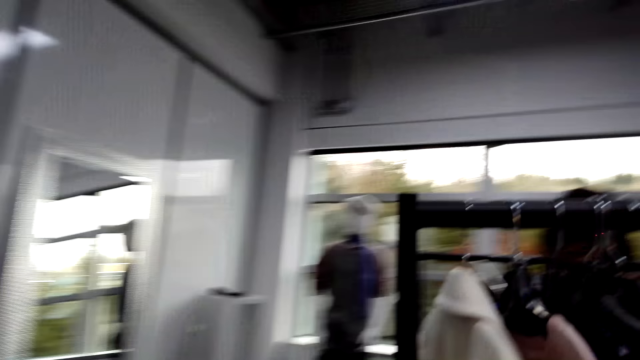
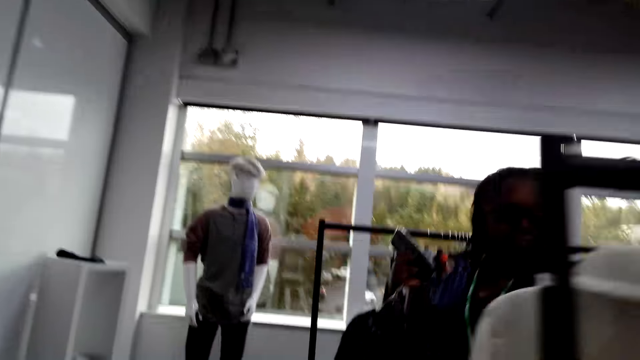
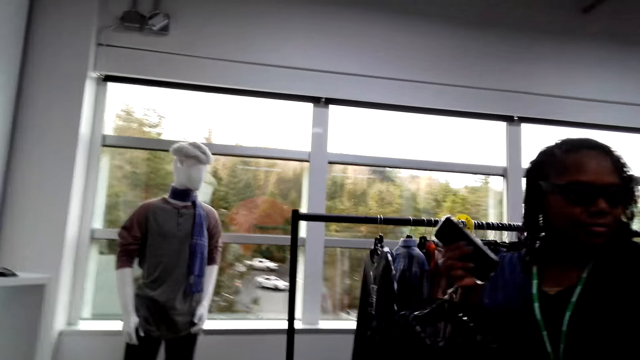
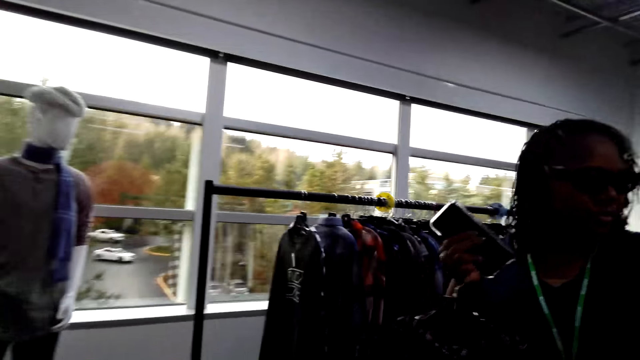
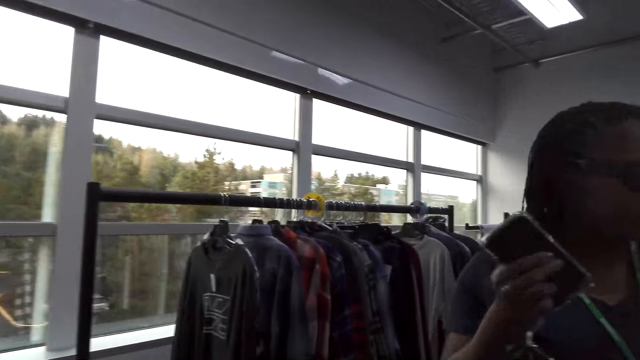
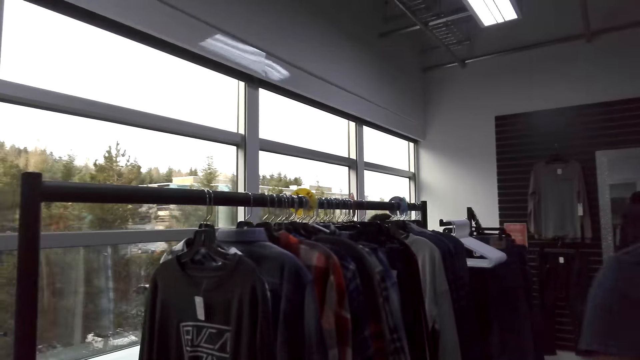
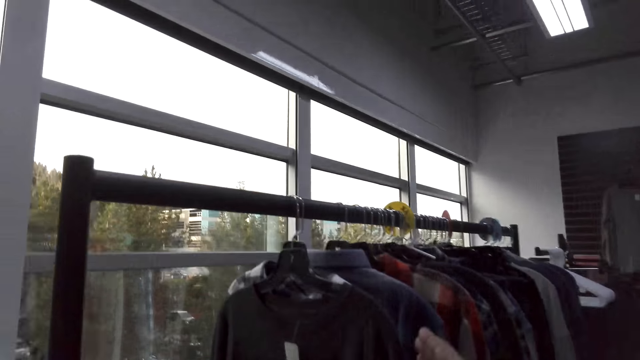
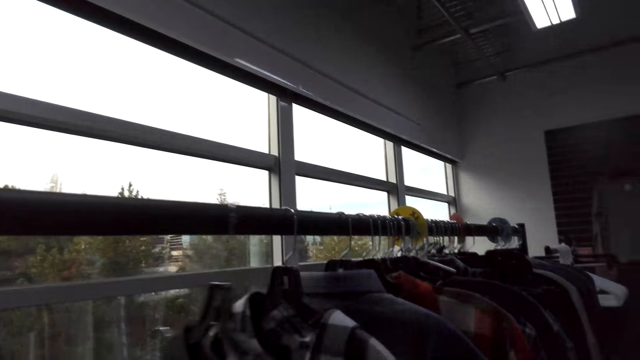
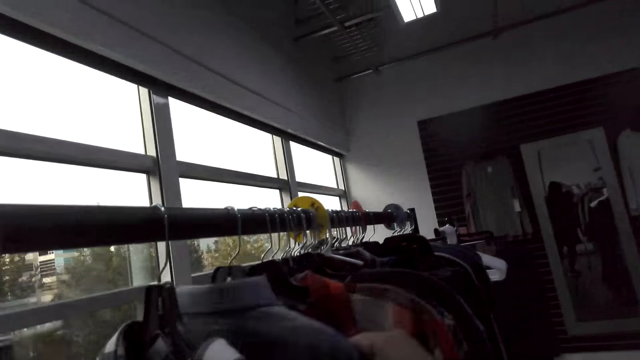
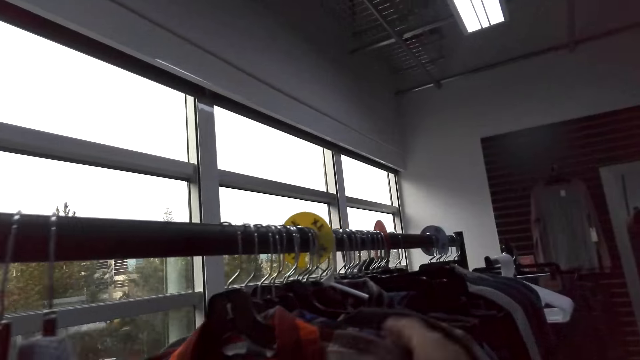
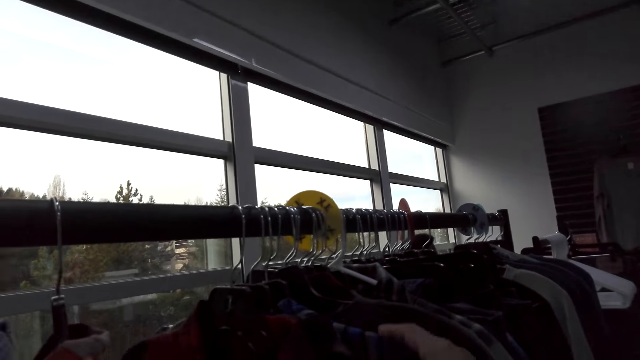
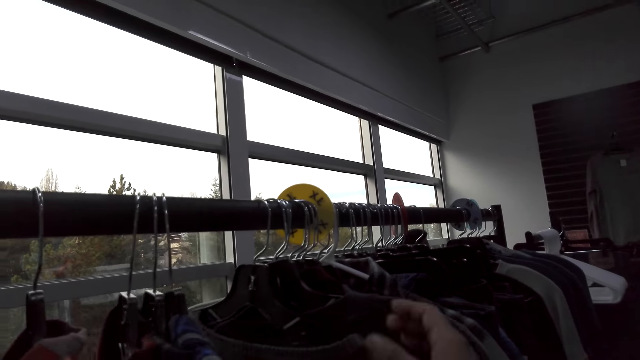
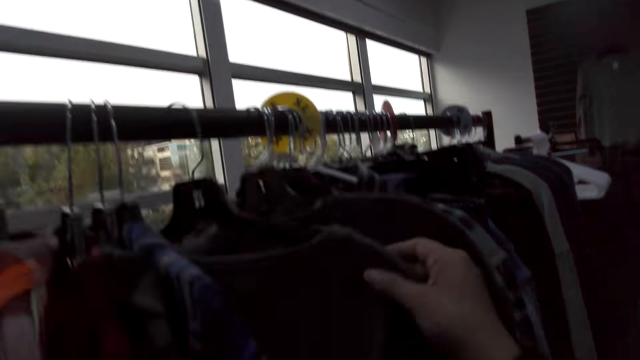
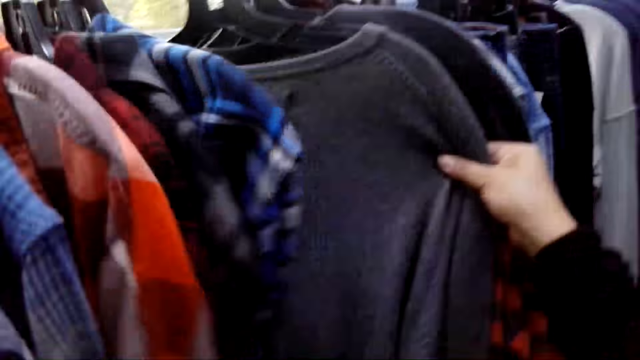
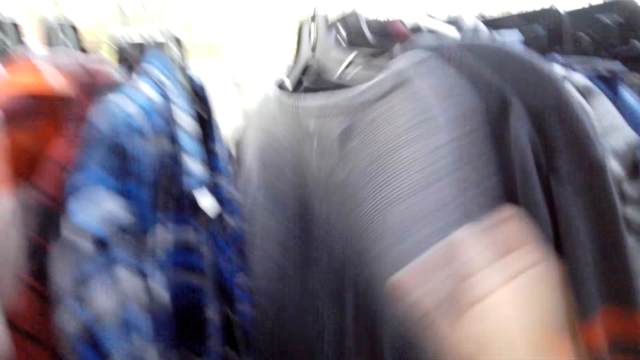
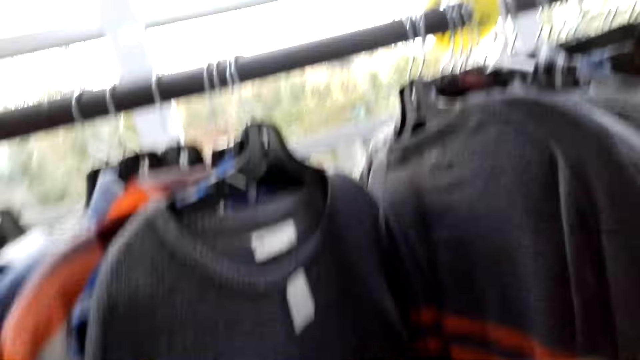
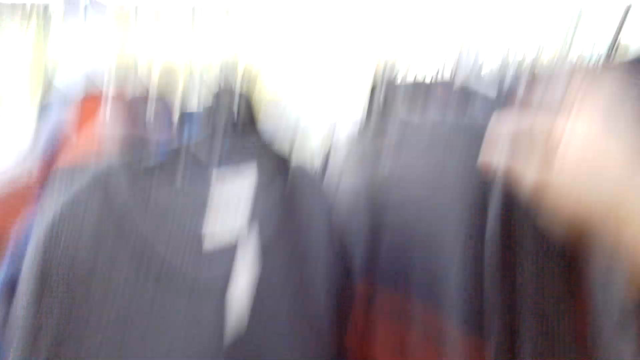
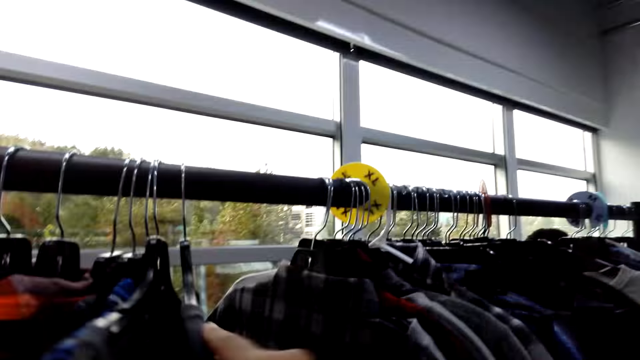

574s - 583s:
A woman holds a cloth and a phone. The camera wearer sorts clothes on a hanger stand.

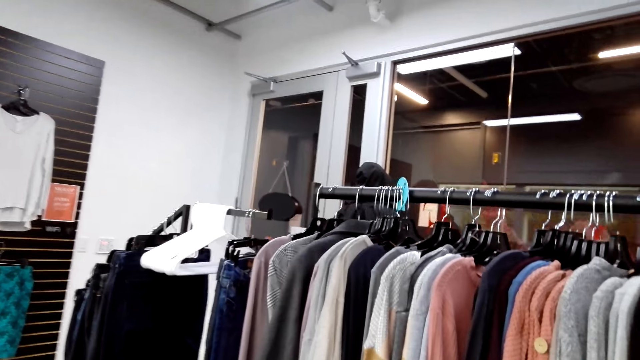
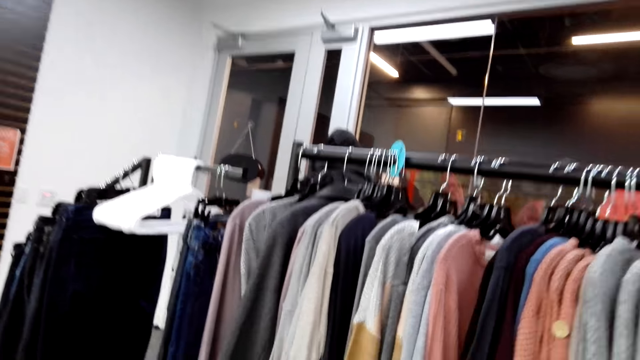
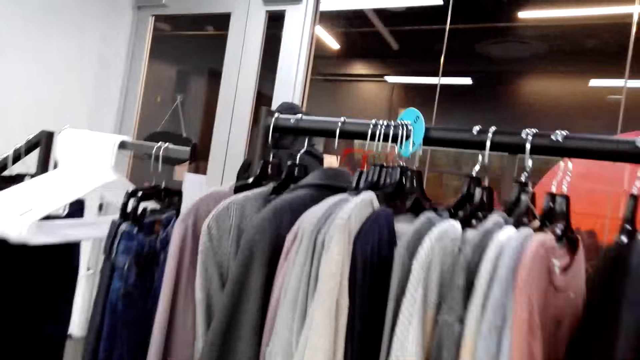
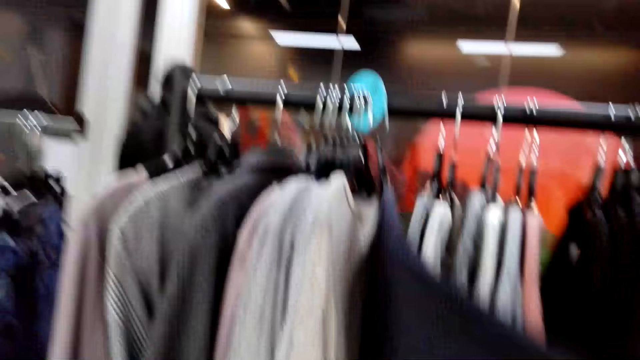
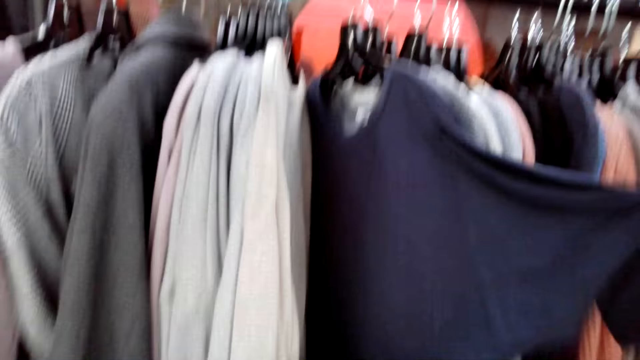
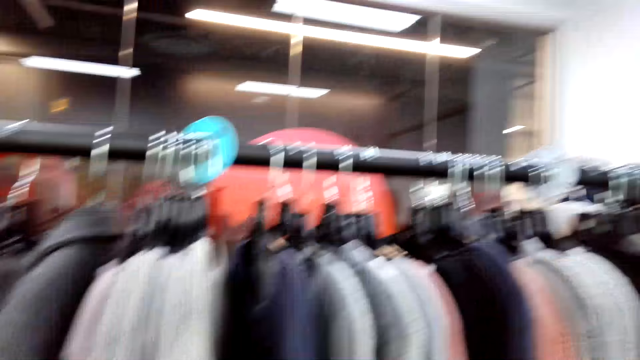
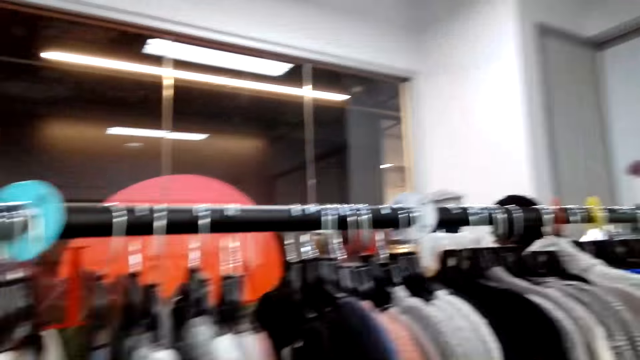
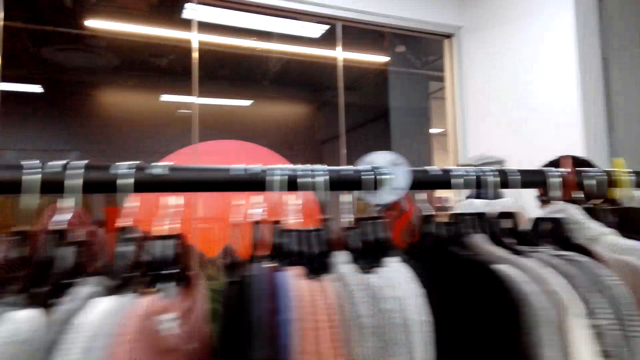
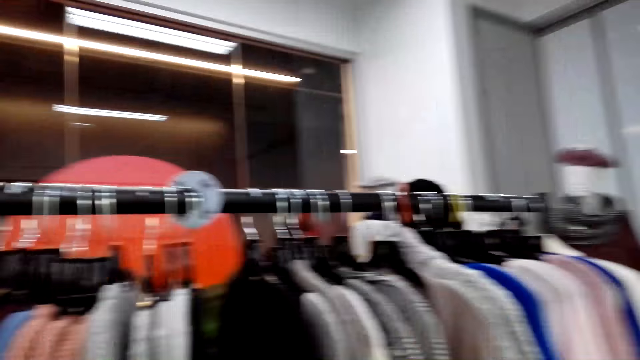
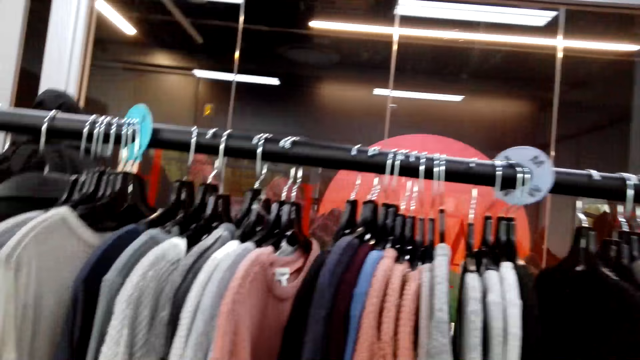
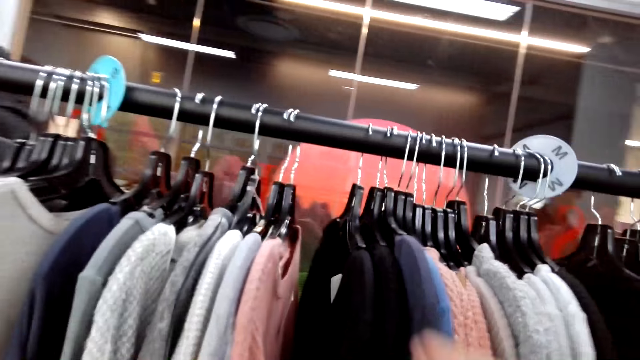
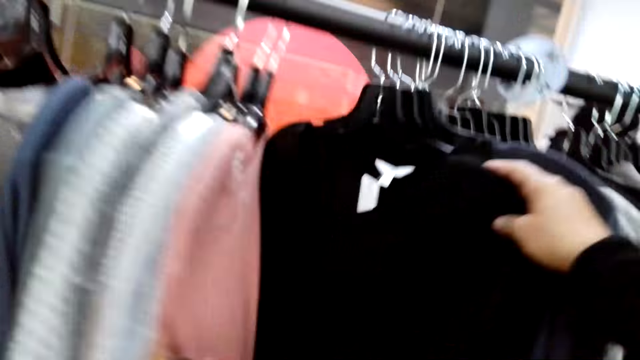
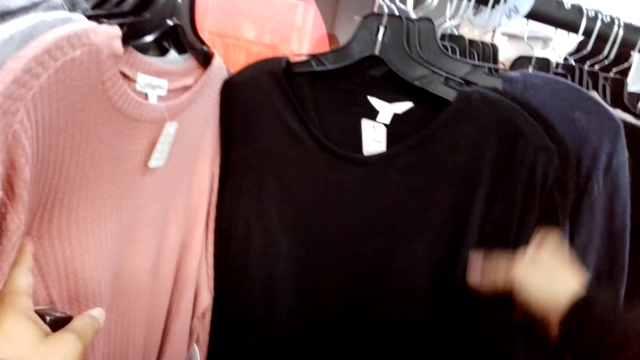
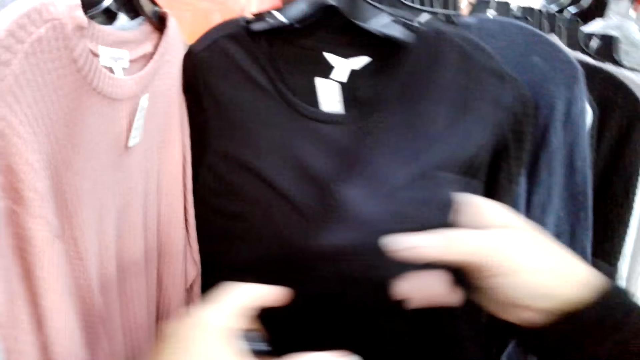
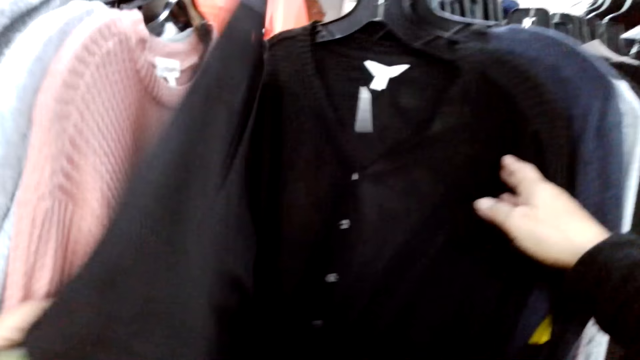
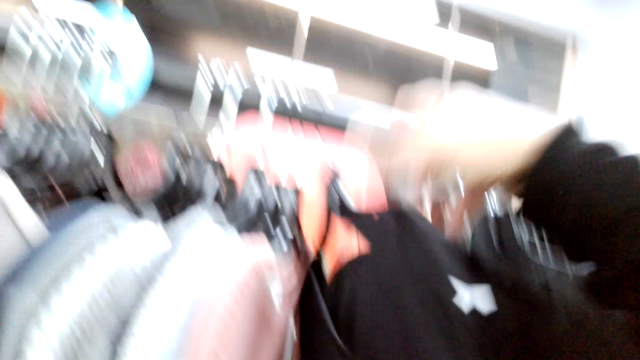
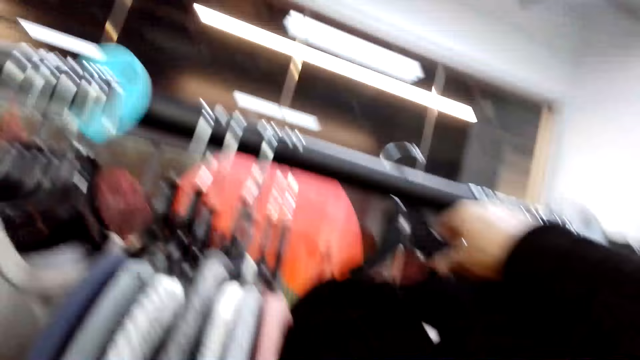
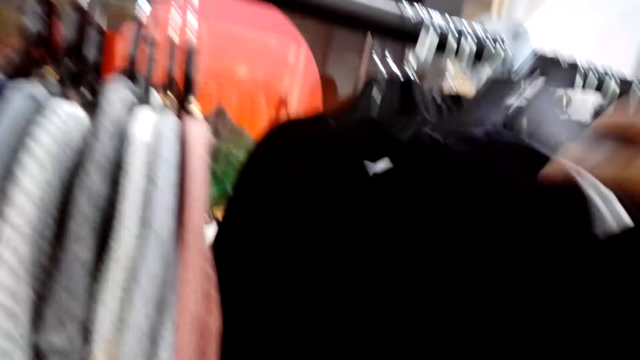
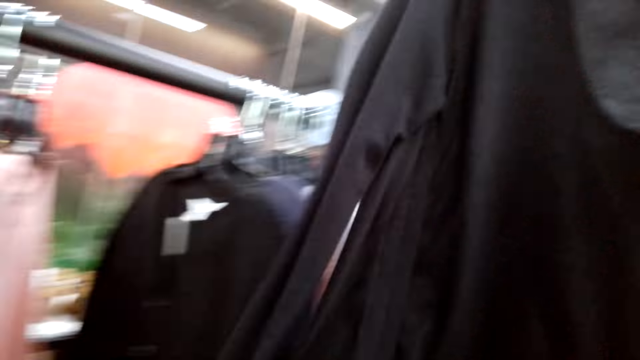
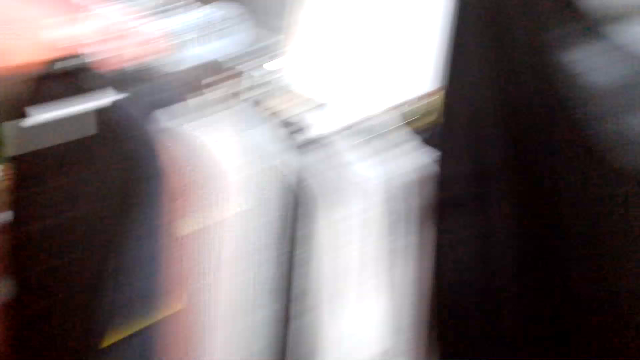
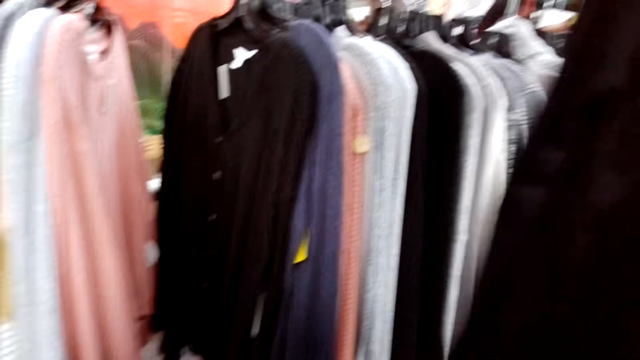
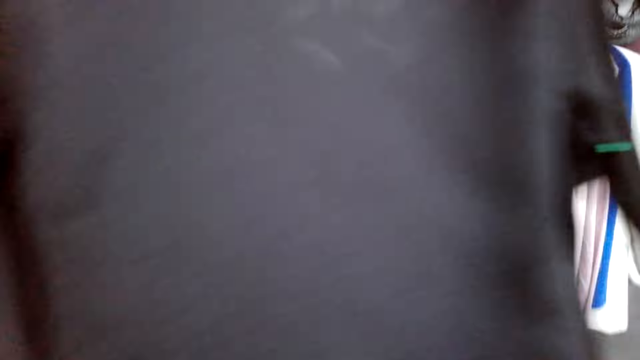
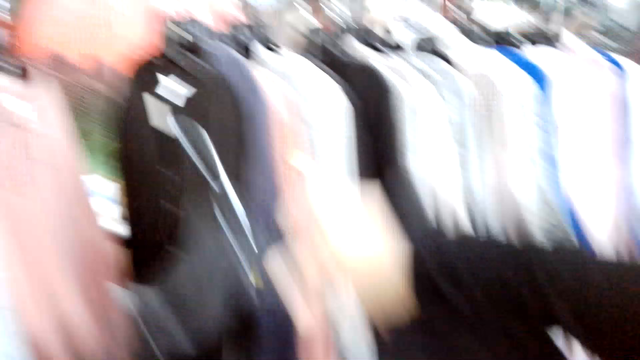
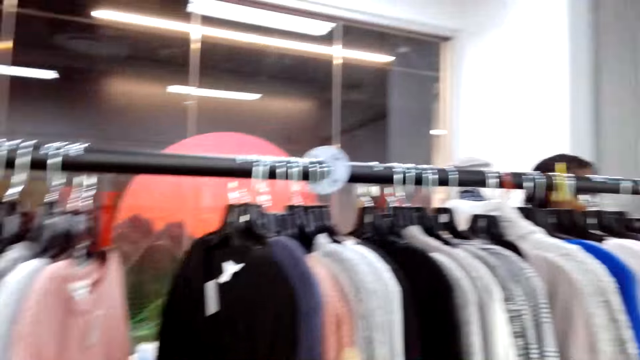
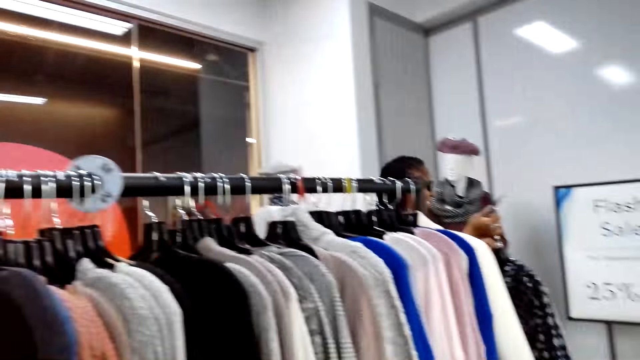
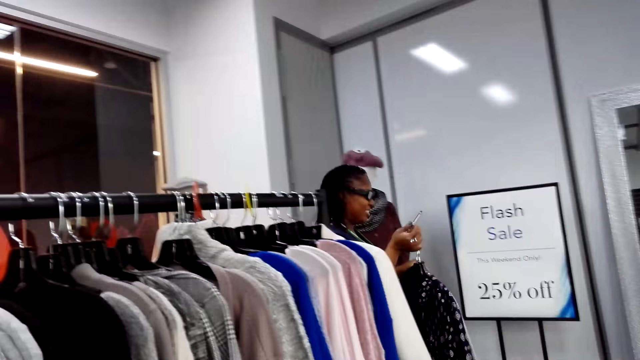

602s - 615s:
The camera wearer holds a cloth with a hand. They sort clothes on a hanger stand. They pick a cloth on the hanger stand.
